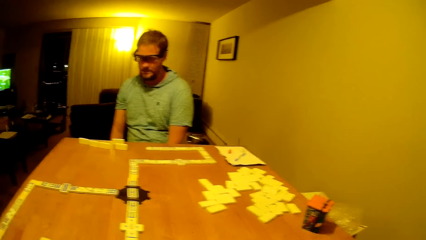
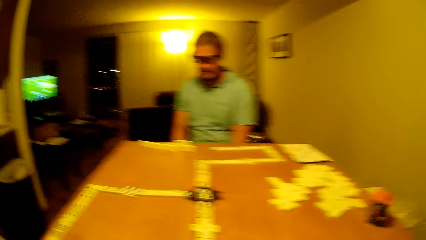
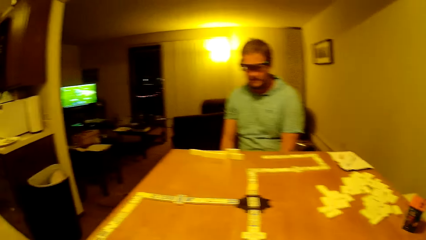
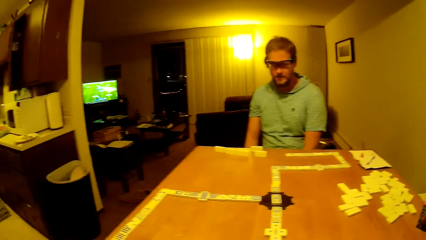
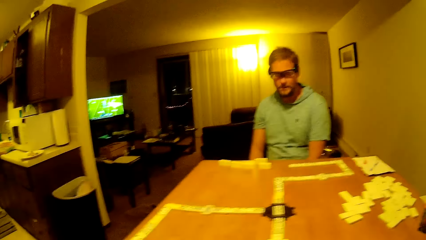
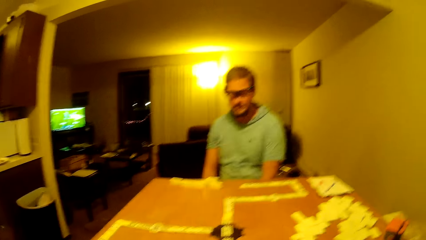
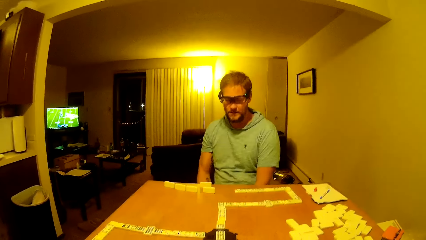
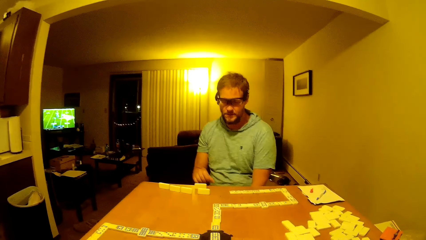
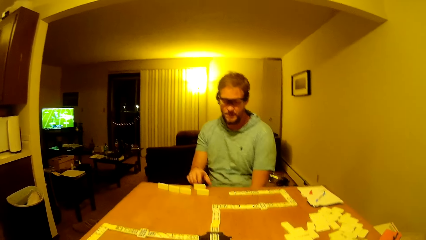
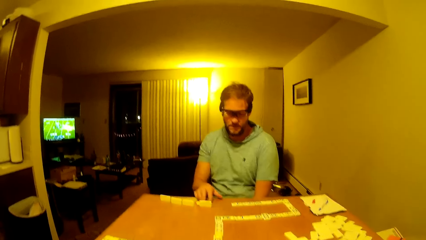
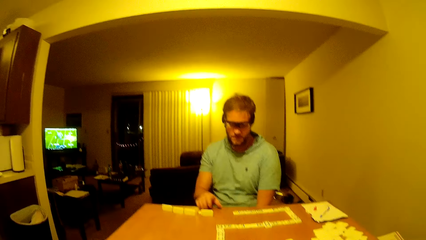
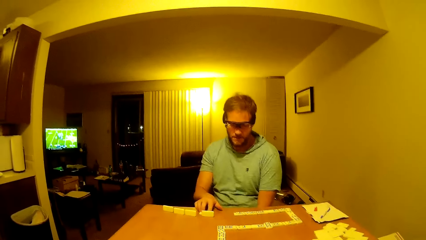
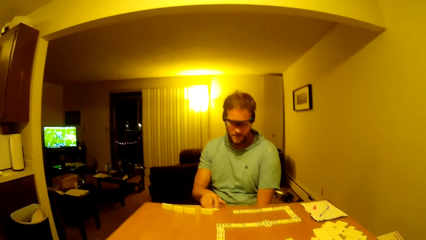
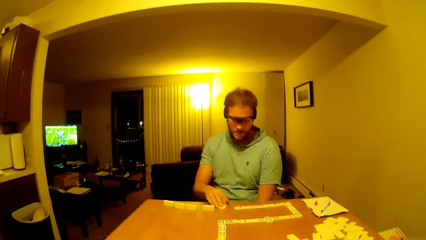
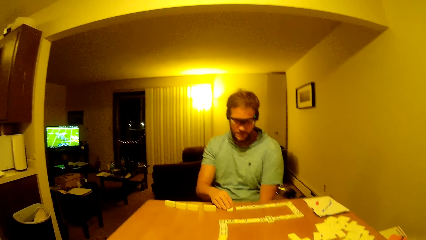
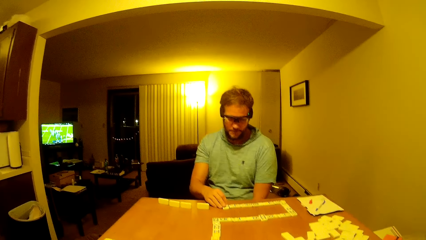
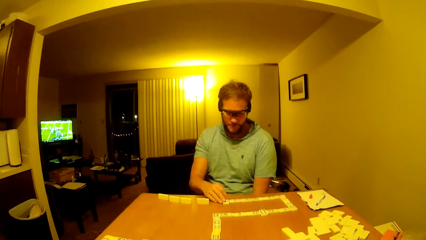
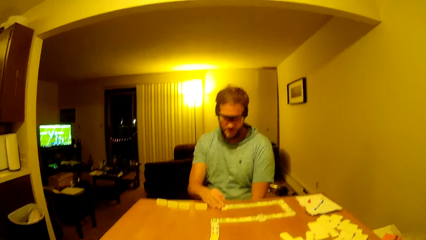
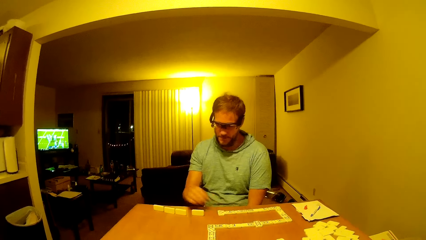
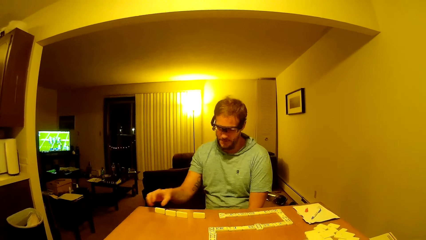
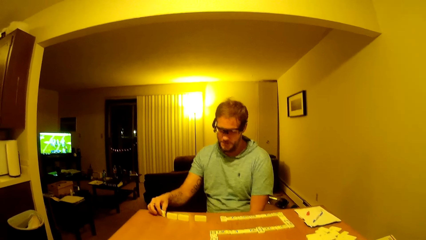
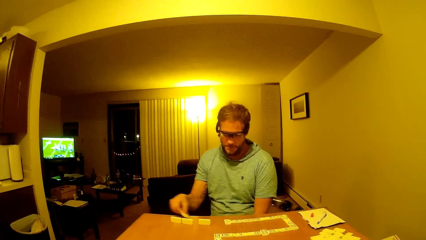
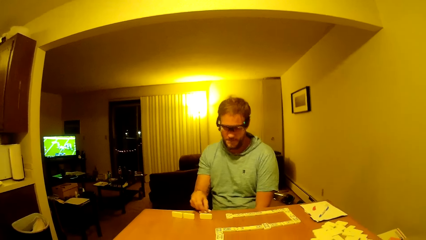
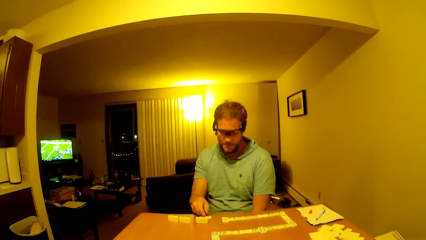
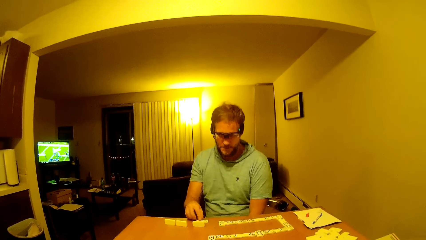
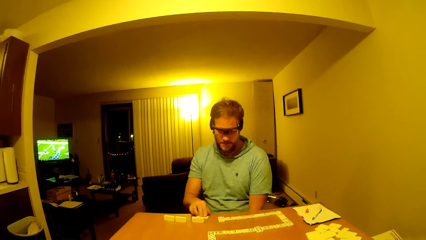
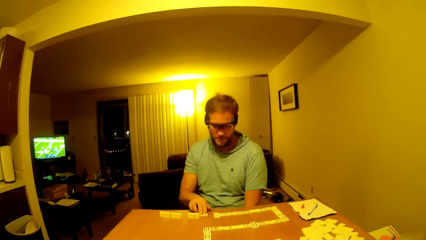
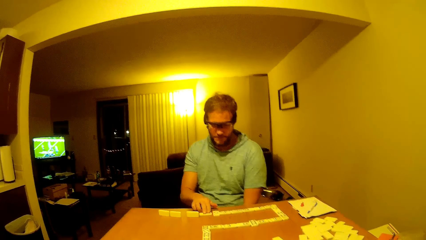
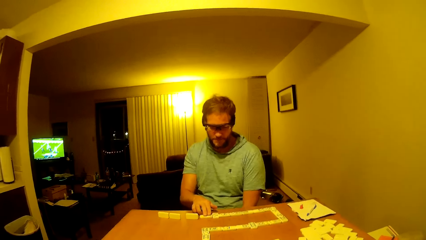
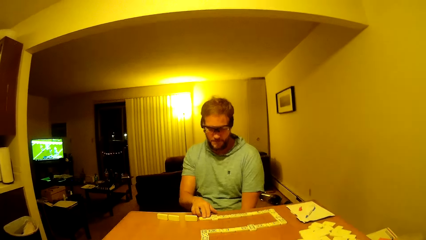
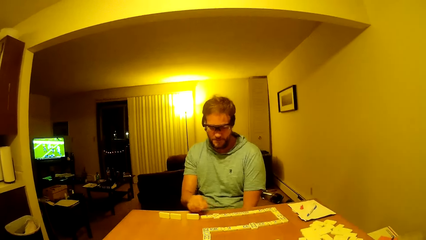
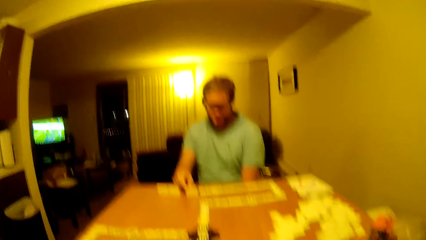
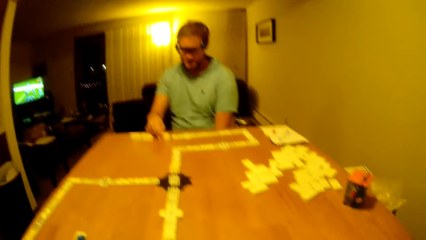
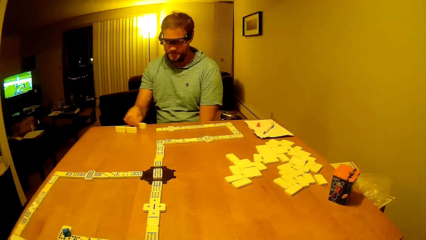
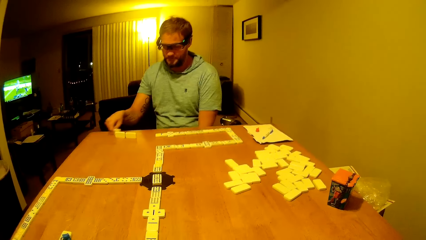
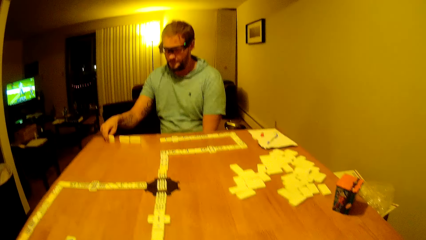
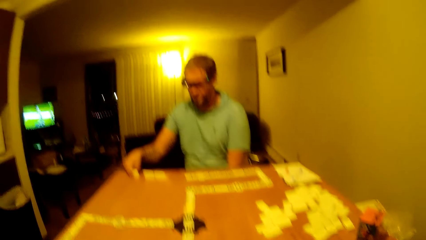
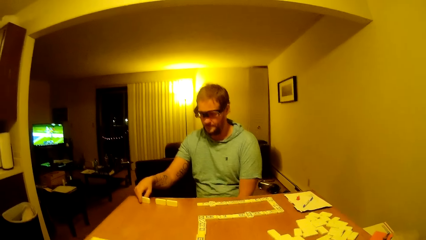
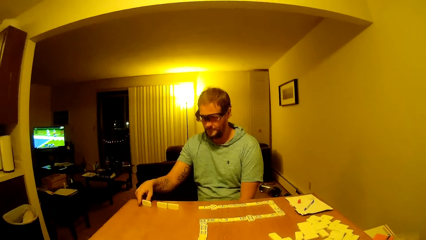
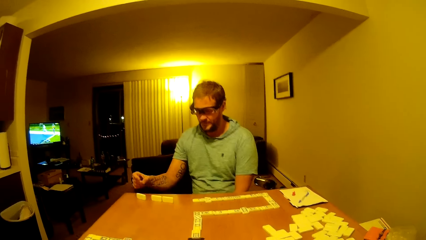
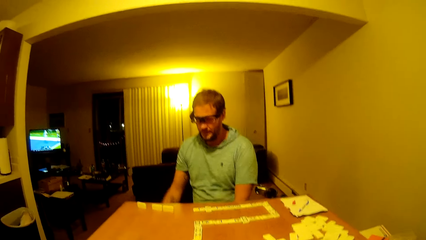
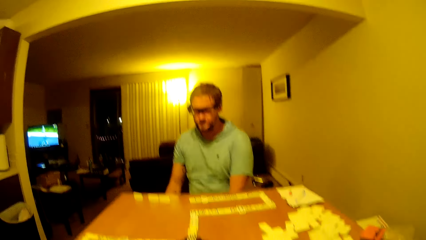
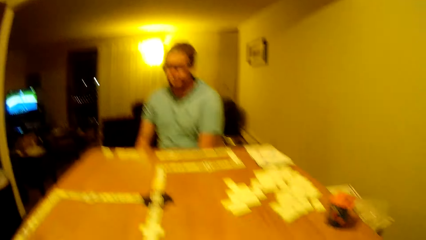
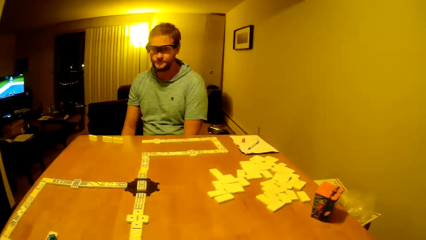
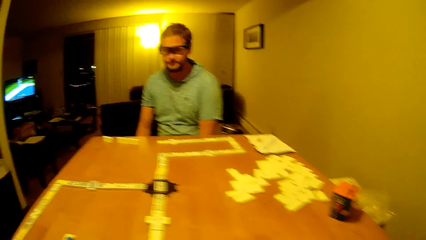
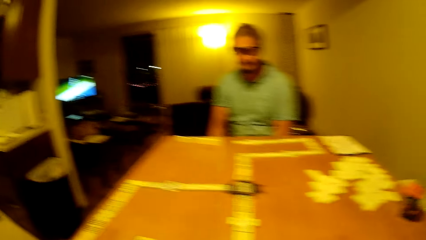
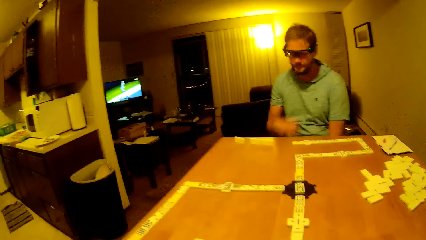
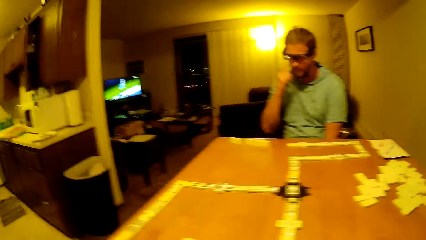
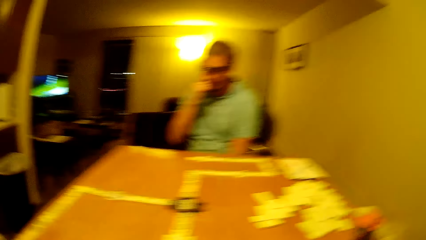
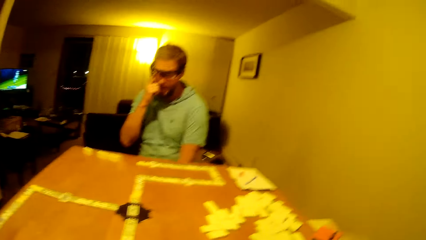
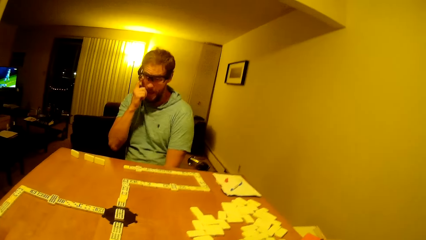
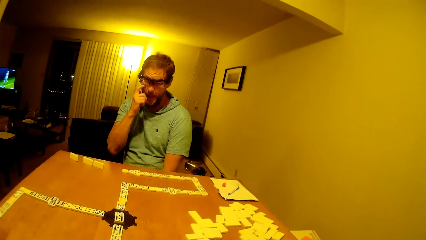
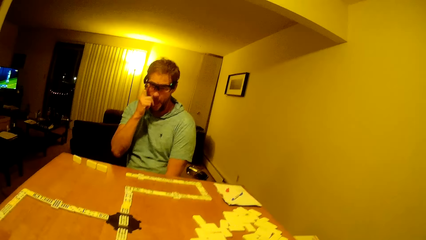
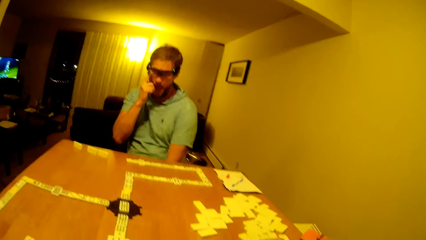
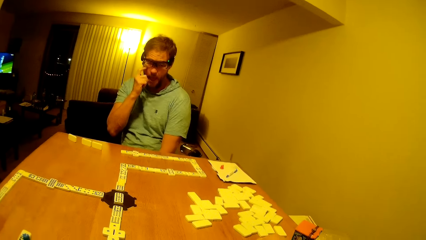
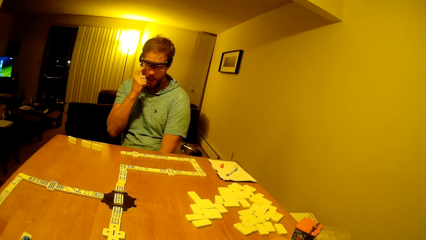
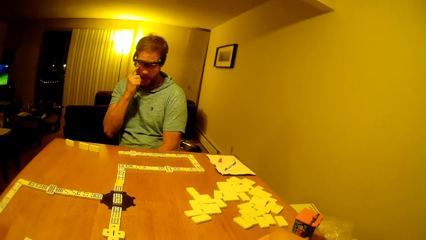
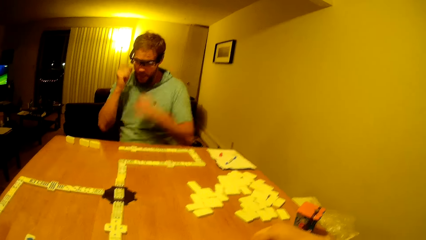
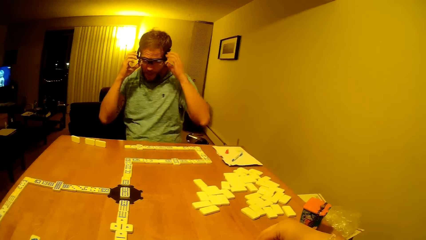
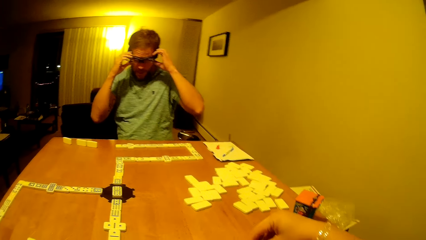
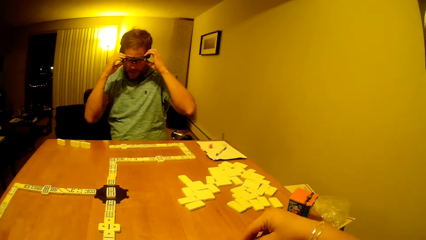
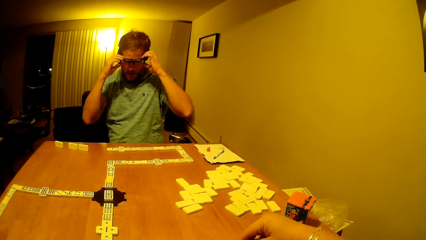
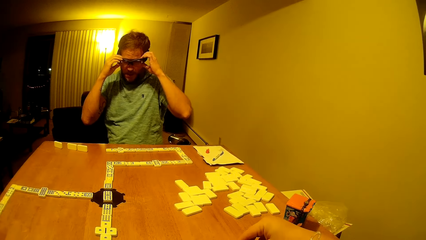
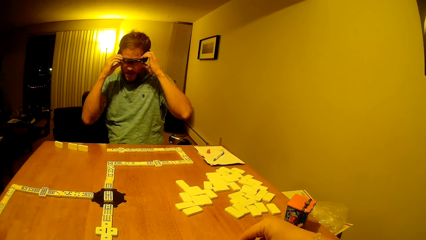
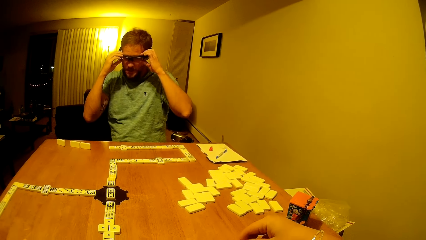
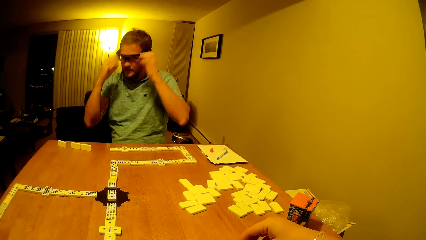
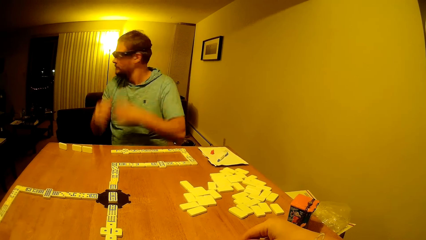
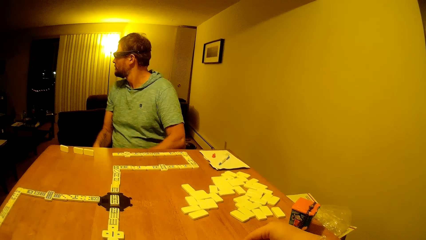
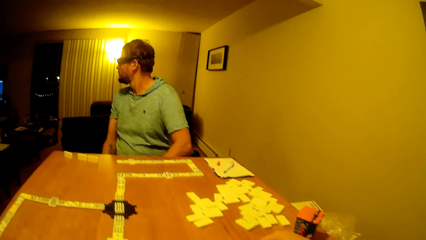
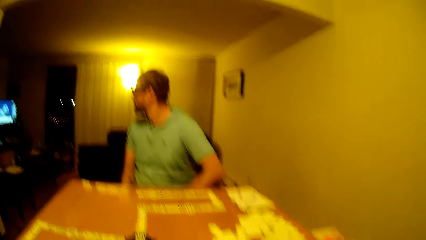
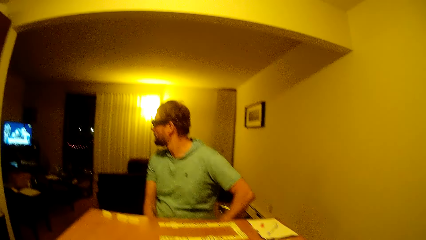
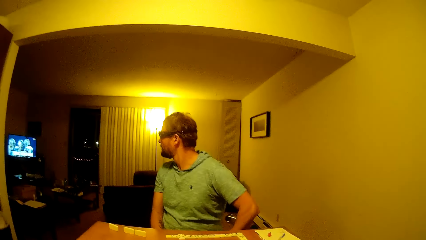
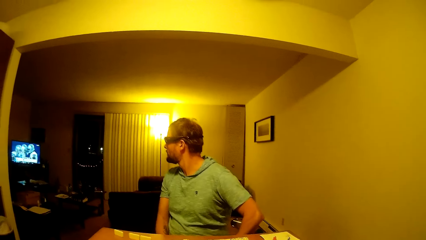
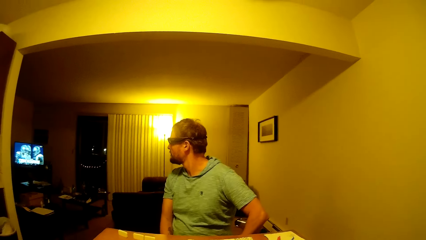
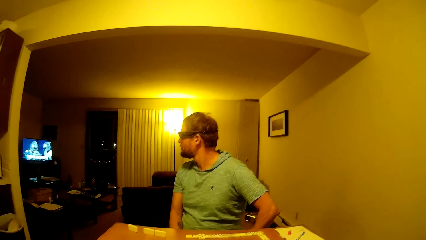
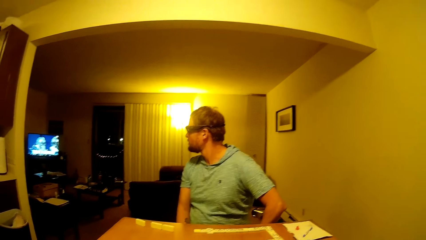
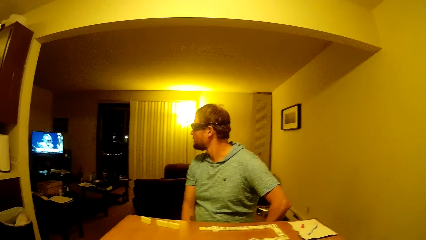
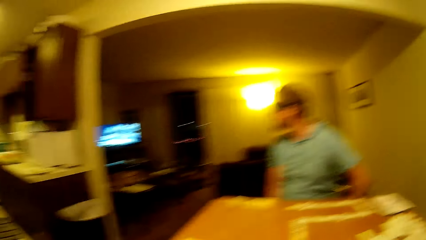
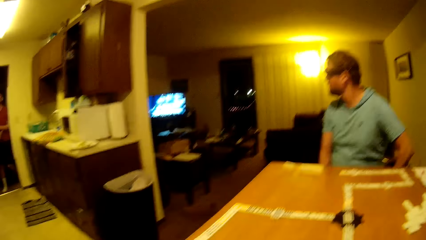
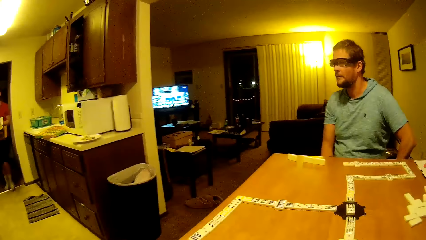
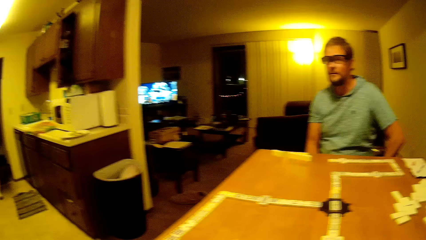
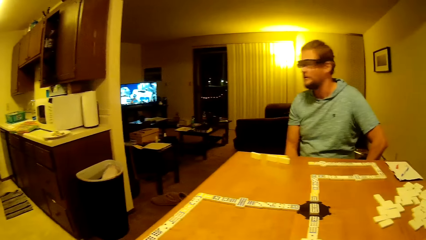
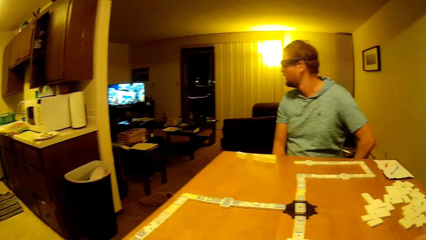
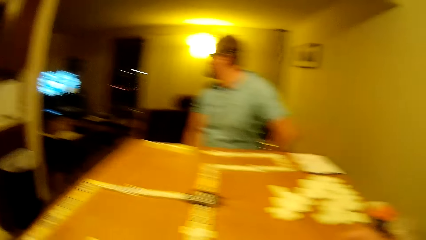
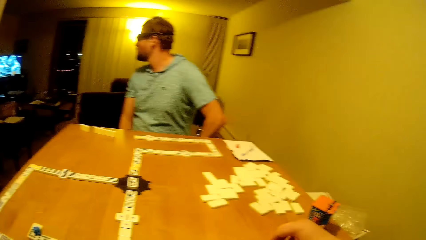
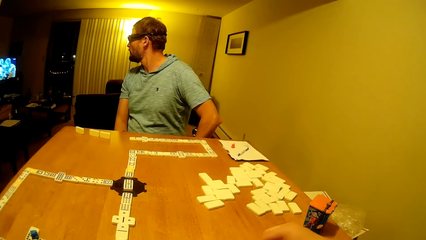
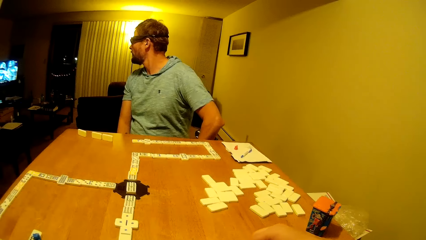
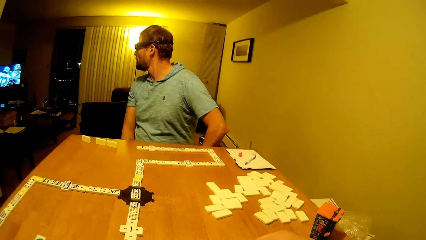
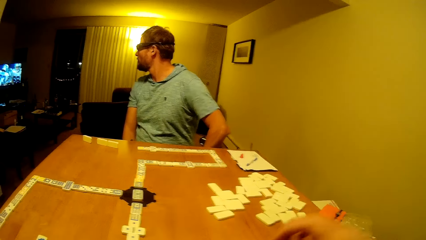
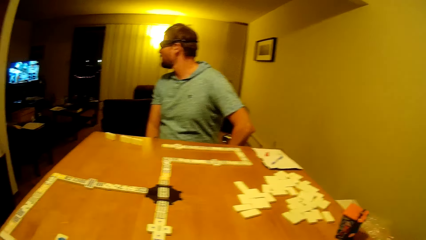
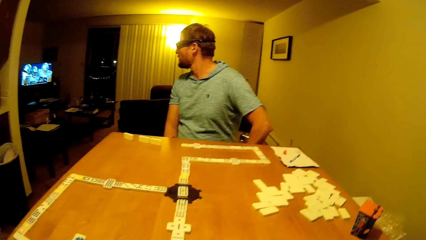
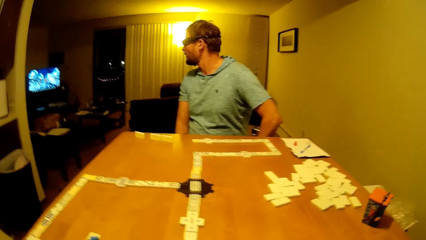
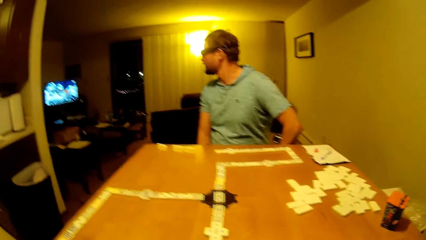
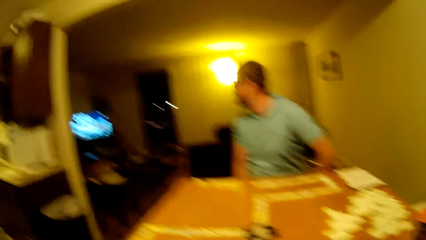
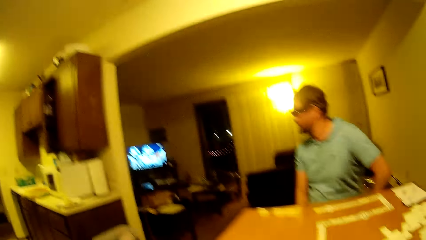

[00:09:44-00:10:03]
The camera wearer moves the right hand. A man moves the domino pieces, places a domino piece to continue the game and arranges the dice on the table. The camera wearer looks around. The man touches his face, scratches his face, adjusts his glasses, holds his glasses, looks at the television and turns around. The camera wearer looks around and looks at the table.
